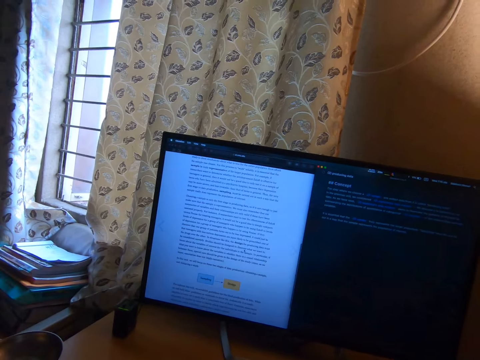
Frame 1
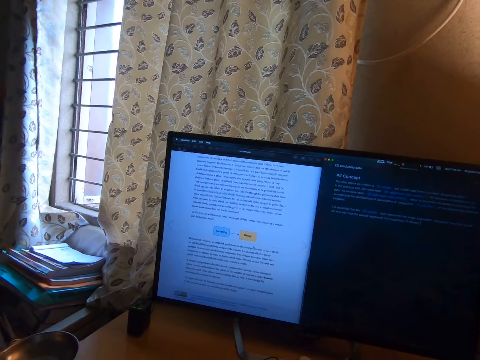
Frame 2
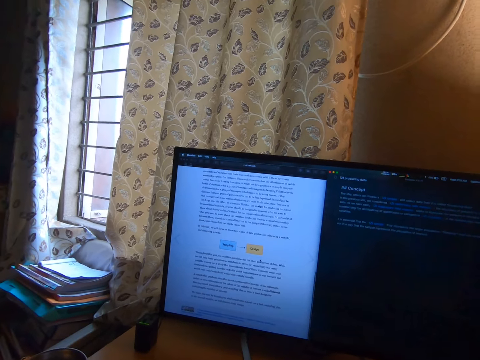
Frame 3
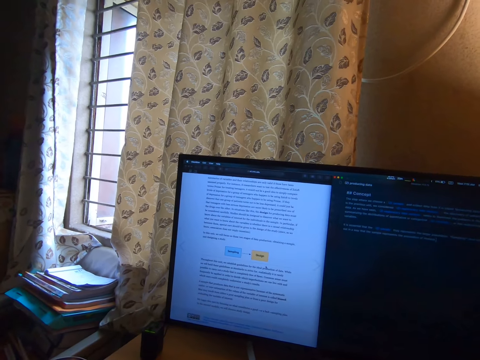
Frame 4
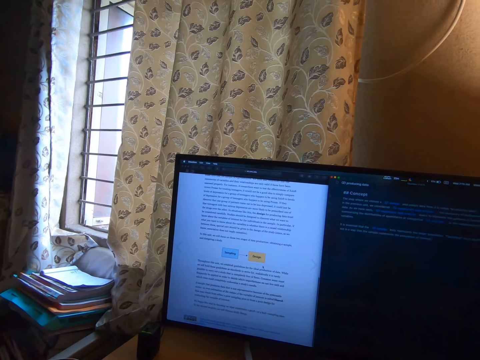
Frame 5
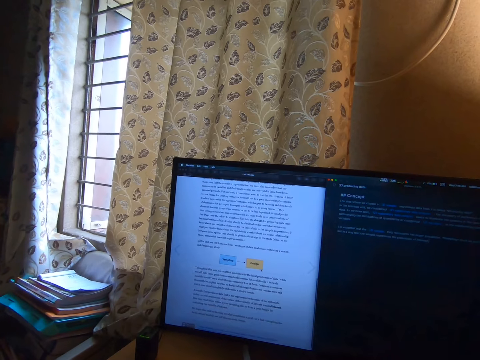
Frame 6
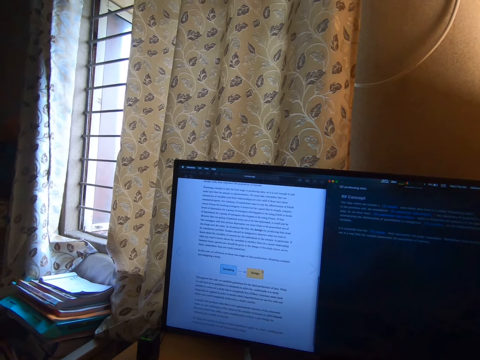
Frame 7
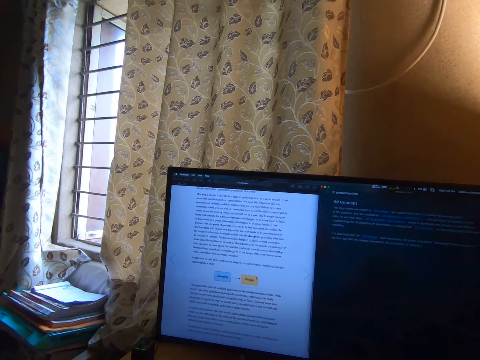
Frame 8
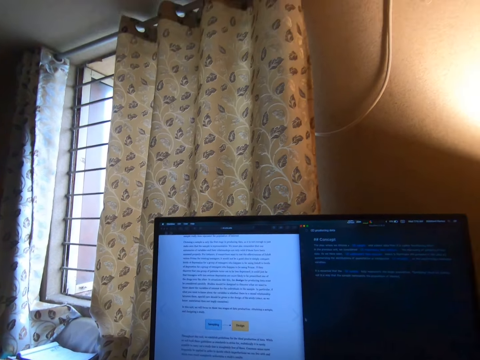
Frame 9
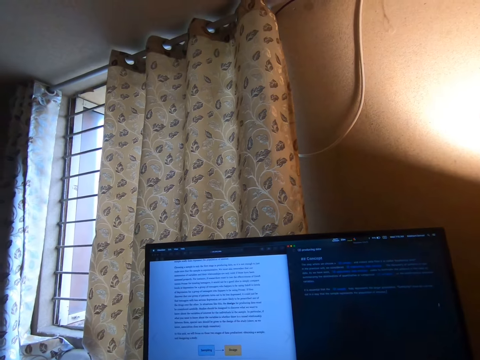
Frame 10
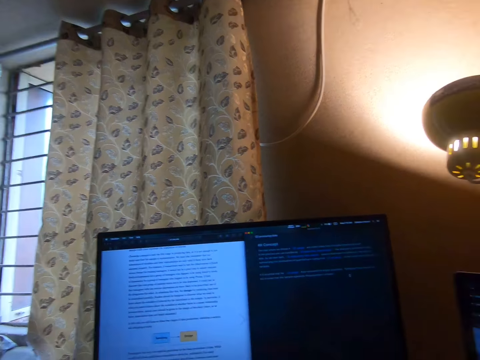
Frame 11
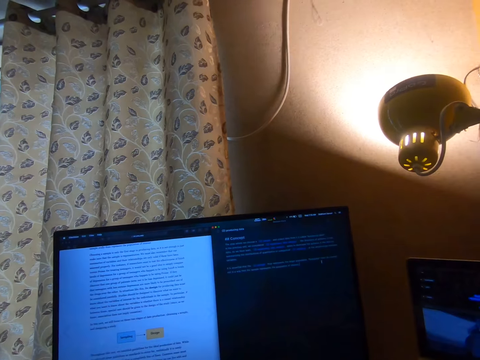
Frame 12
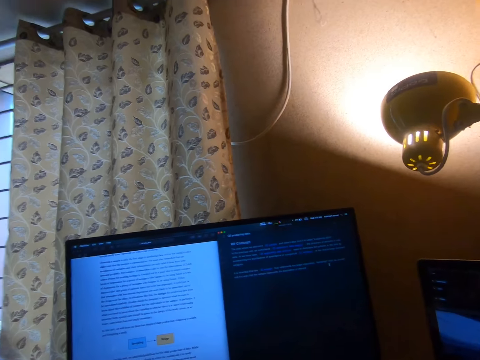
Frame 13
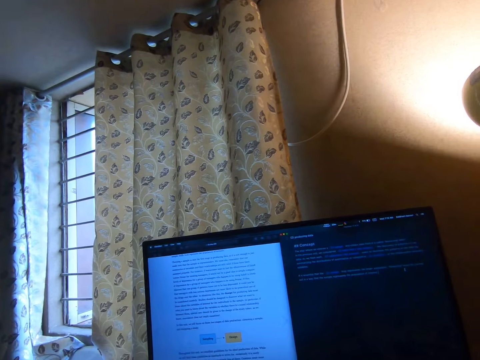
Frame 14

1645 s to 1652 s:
The camera wearer studies on the computer.

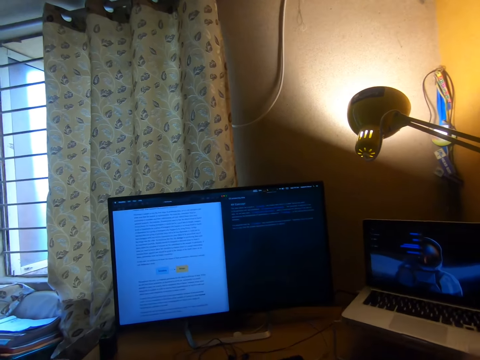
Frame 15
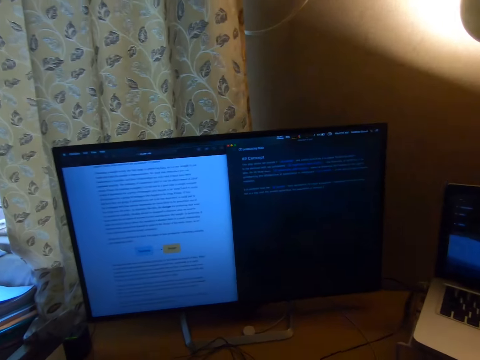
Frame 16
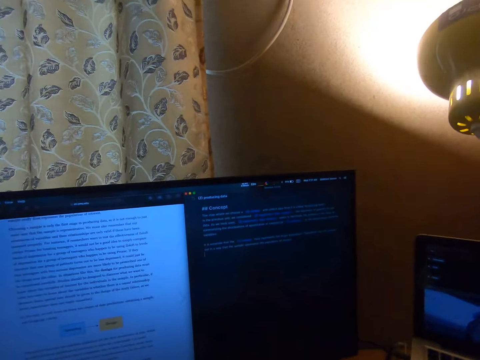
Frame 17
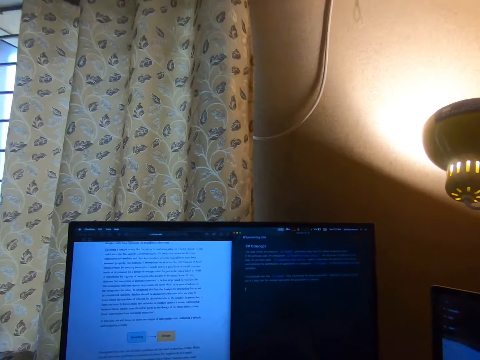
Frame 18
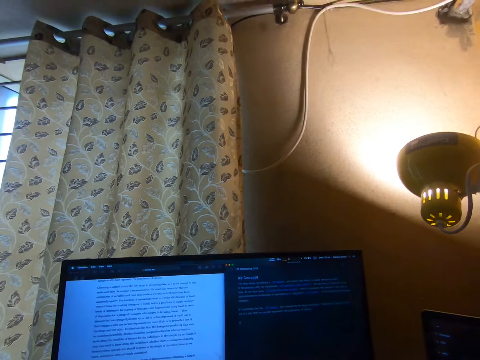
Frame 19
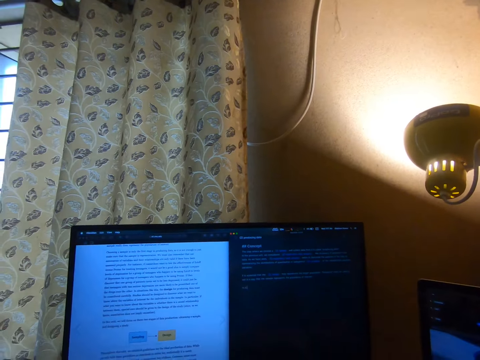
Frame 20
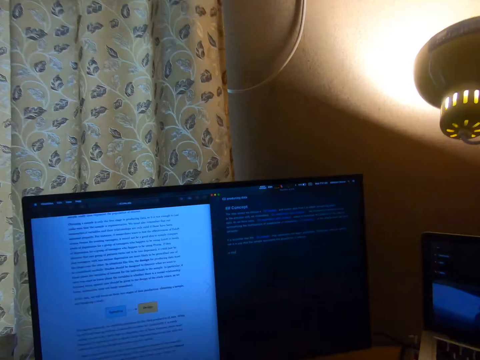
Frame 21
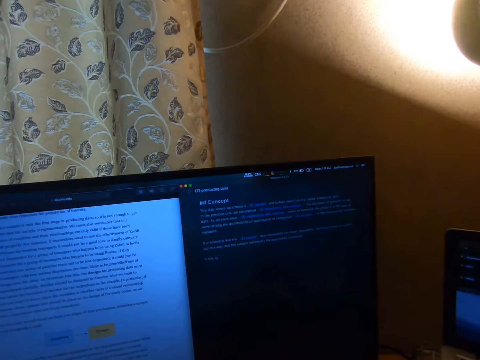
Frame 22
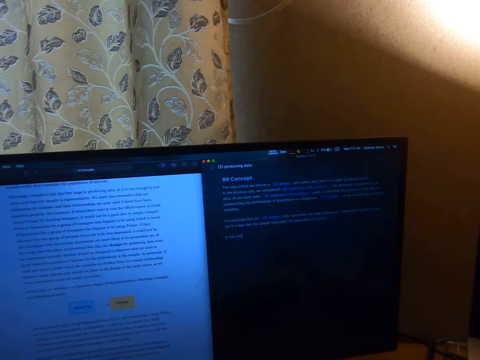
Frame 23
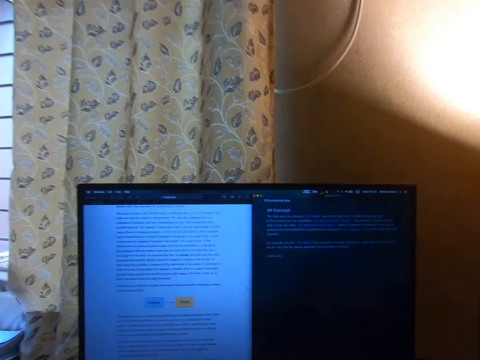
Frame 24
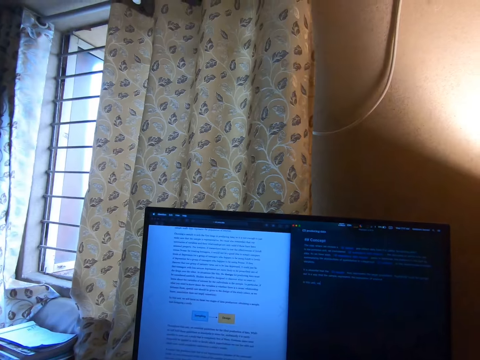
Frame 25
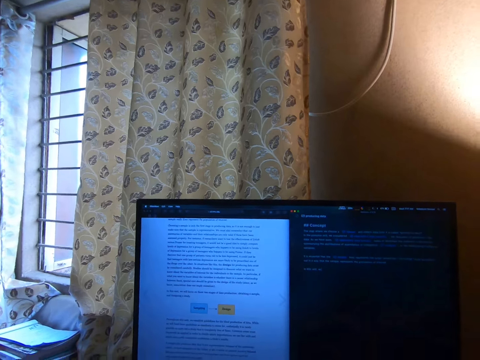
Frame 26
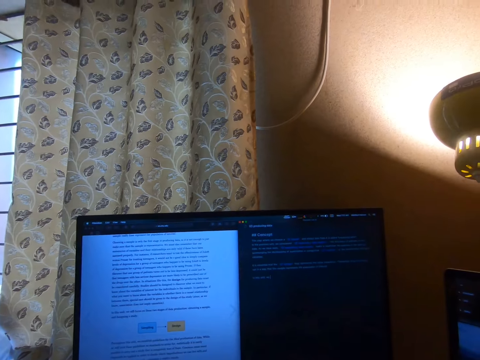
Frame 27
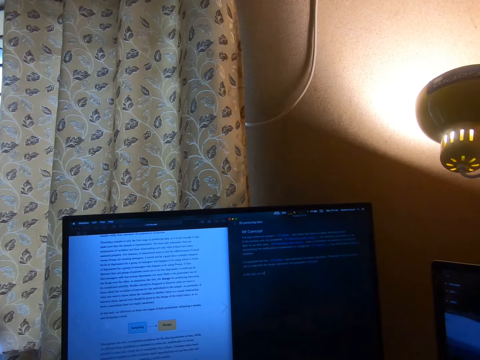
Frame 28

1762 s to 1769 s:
The camera wearer operates a computer.

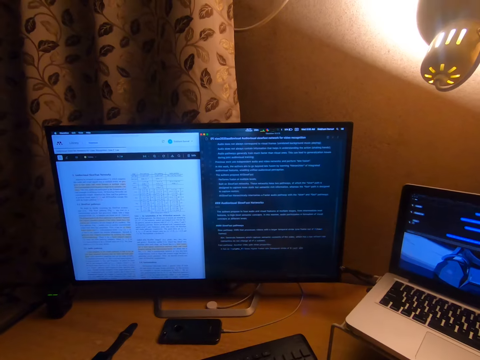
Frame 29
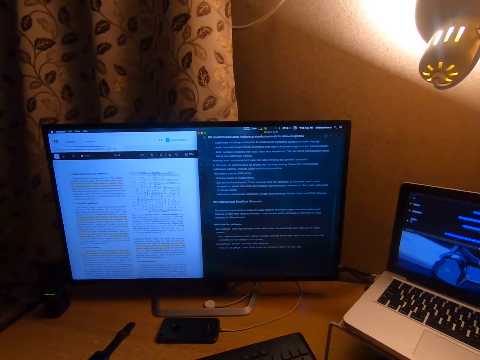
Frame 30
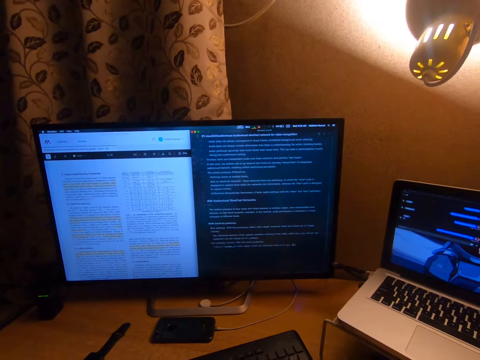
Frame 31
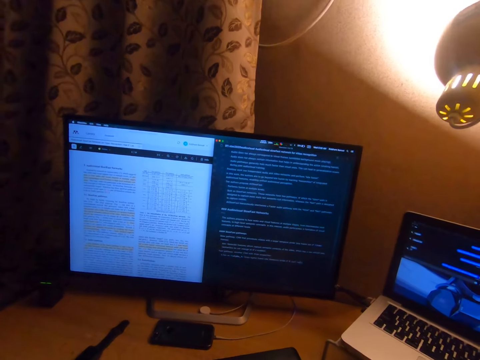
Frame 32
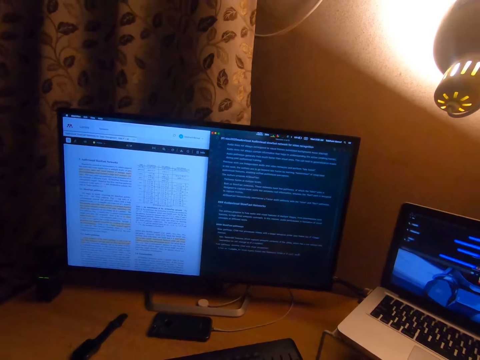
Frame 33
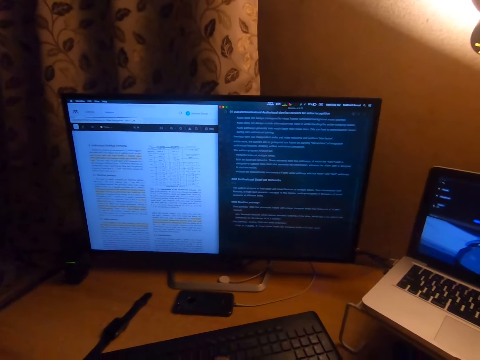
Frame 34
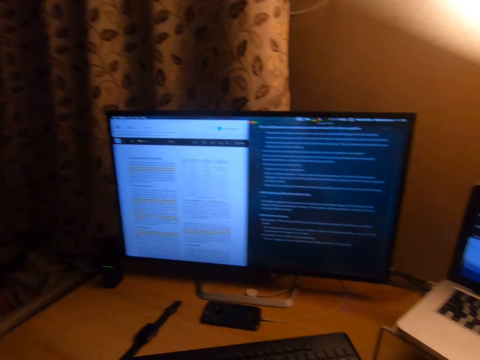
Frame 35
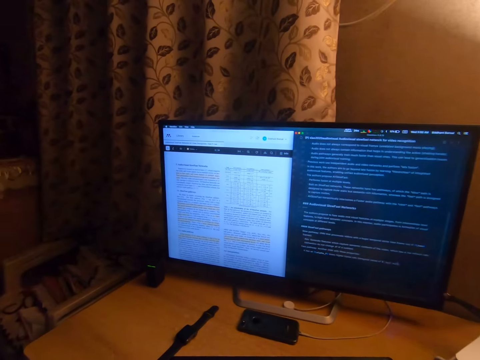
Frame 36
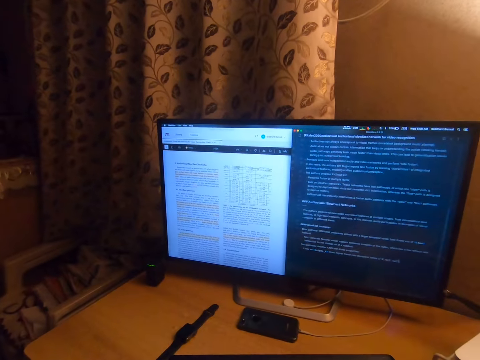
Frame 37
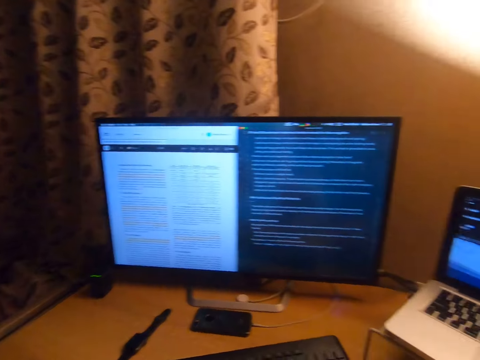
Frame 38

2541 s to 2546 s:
The camera wearer operates a desktop in the house.

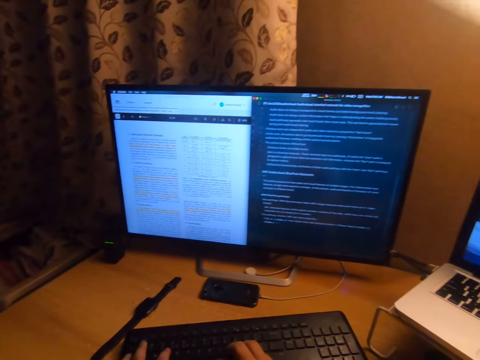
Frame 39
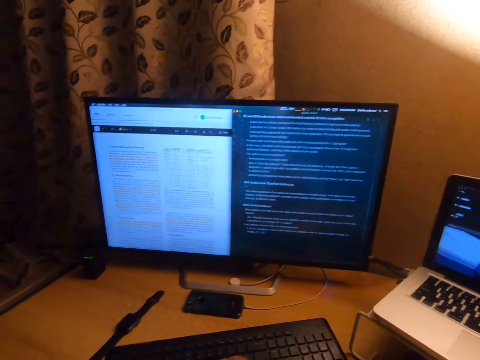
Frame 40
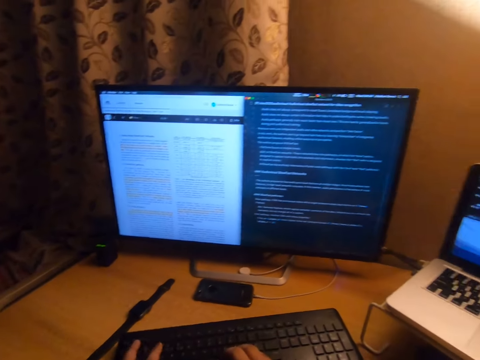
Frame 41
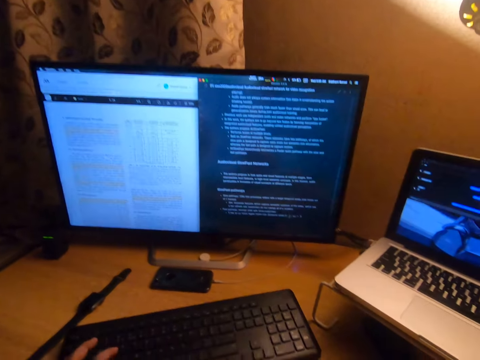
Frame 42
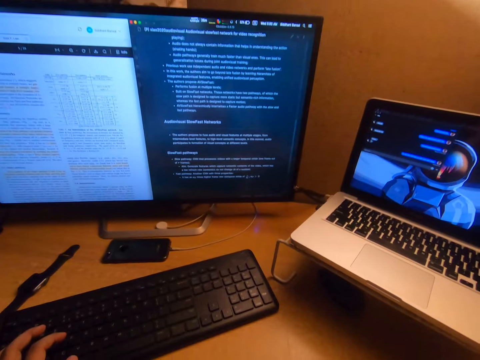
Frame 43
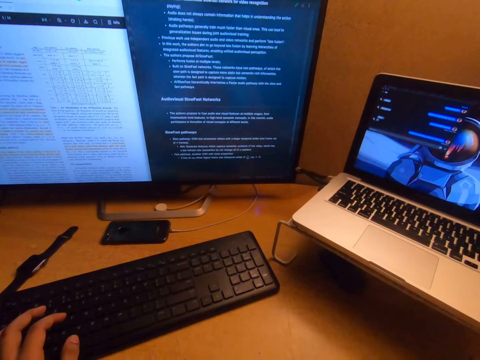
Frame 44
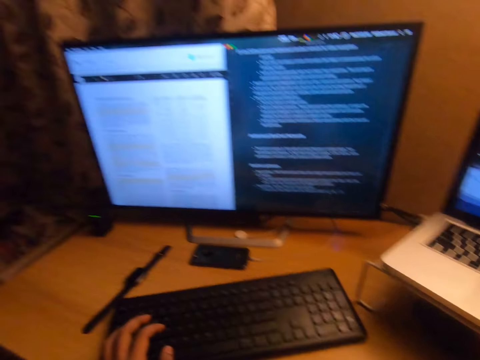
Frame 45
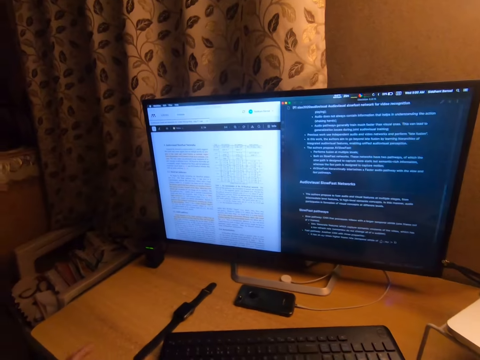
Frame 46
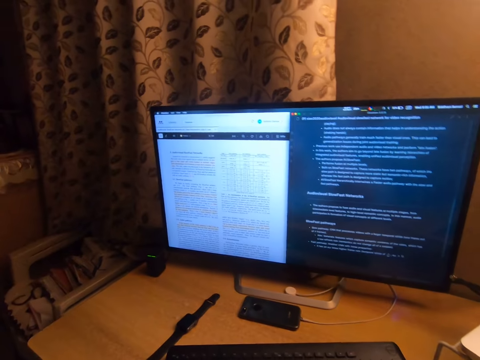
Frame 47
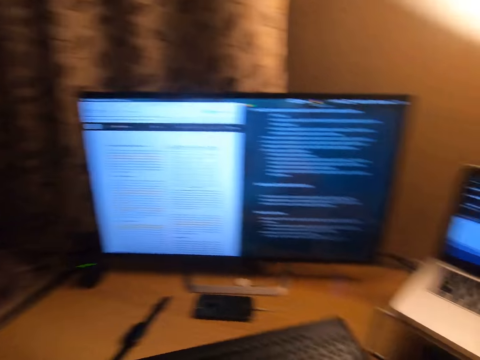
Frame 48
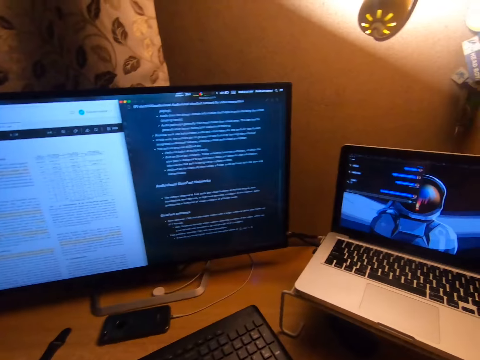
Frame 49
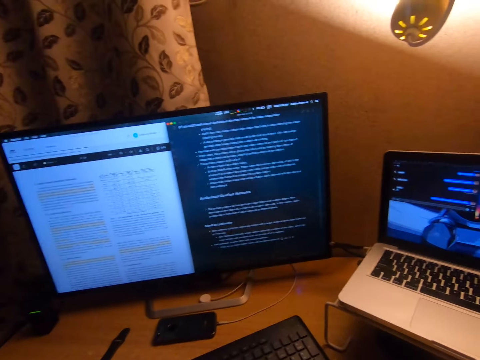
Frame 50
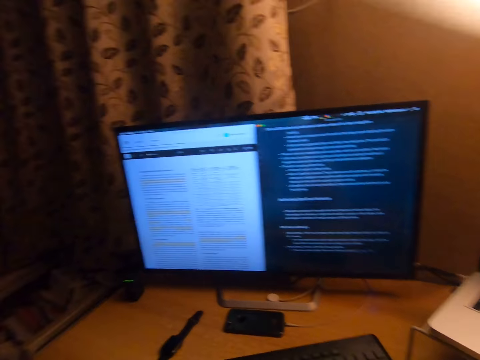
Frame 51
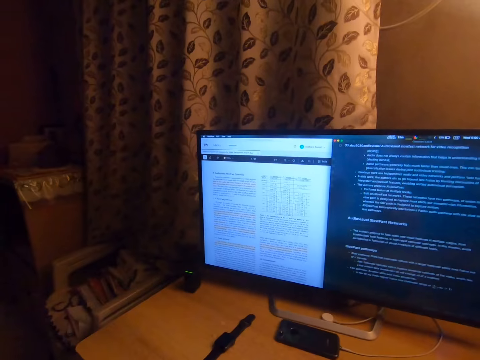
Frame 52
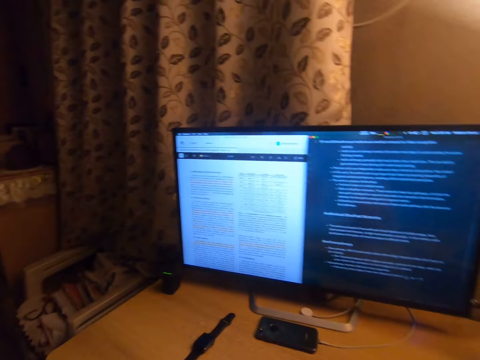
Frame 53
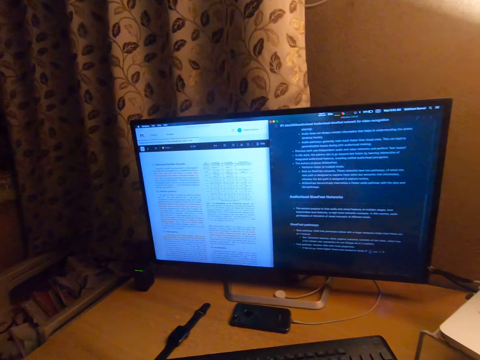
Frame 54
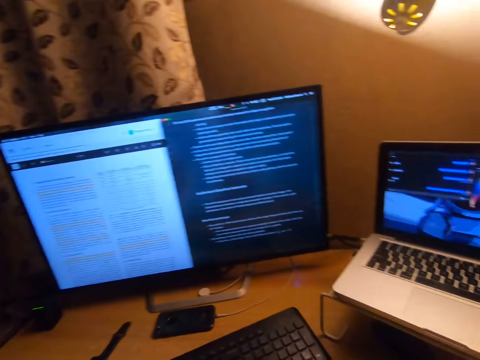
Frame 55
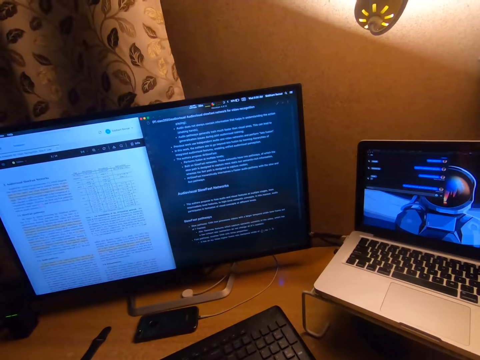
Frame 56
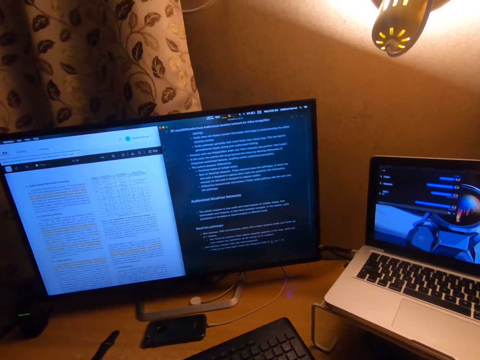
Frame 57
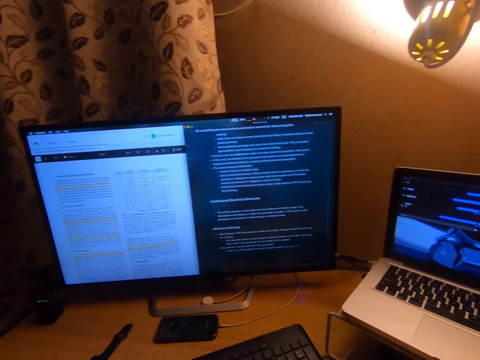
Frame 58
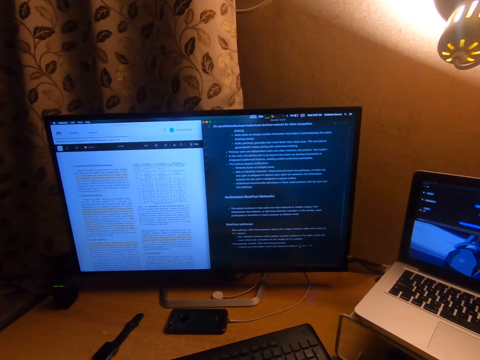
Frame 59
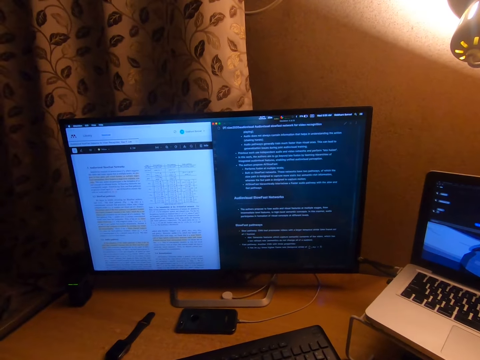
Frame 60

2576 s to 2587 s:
The camera wearer removes his right hand from the keyboard. He removes his left hand from the keyboard. He looks at the desktop computer and a laptop simultaneously.
